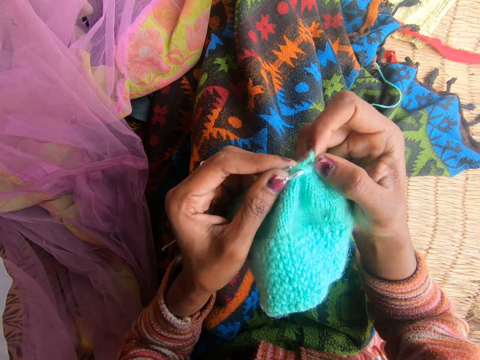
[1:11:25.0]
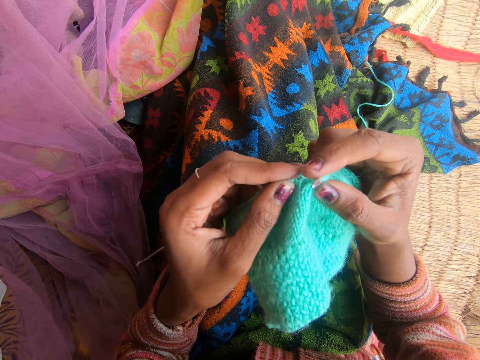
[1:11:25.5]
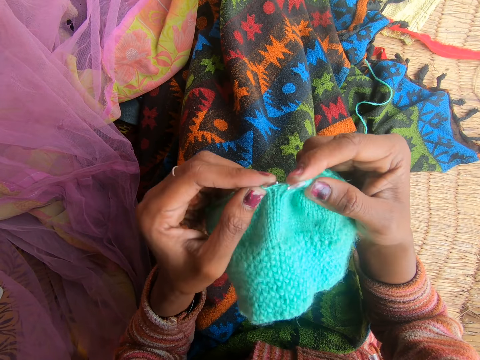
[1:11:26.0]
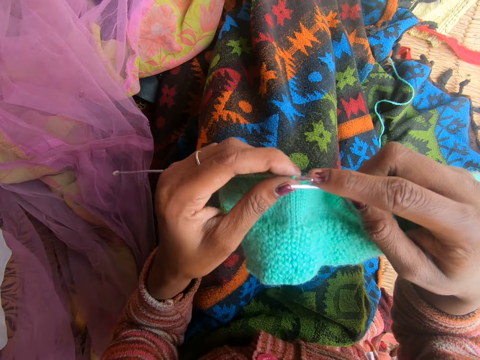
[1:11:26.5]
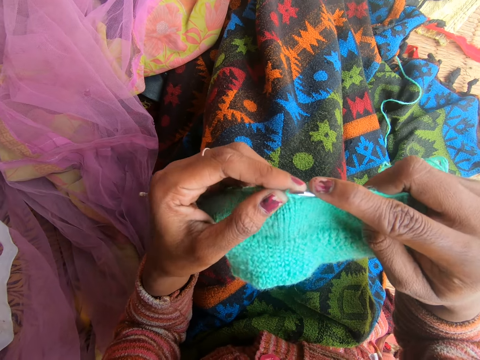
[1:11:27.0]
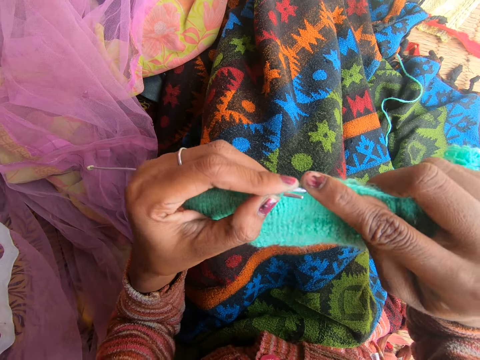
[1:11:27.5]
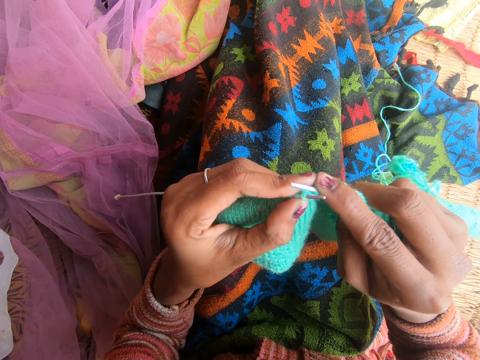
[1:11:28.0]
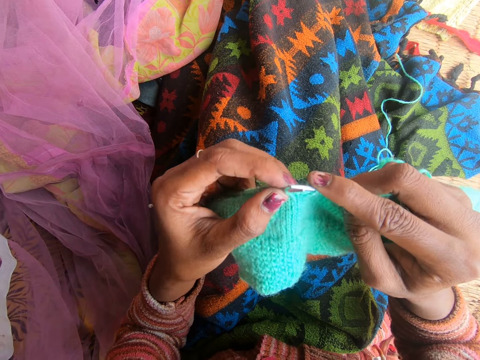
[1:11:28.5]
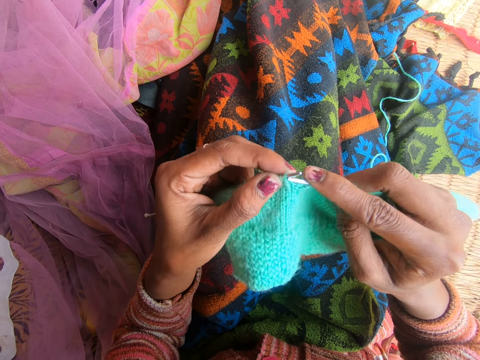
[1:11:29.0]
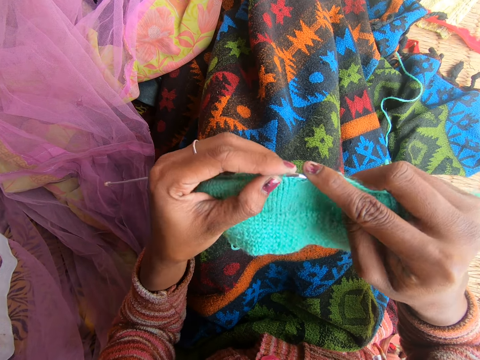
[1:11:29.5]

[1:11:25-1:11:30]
The camera wearer knits the fabric with the knitting needle.

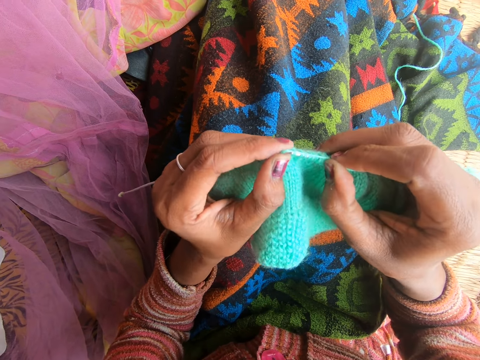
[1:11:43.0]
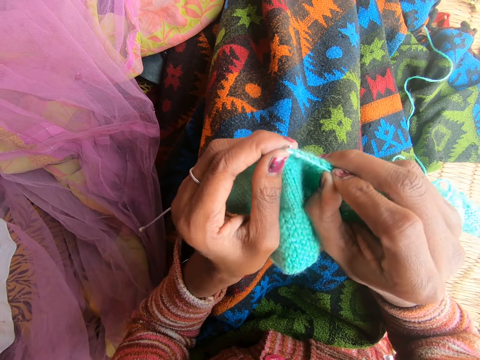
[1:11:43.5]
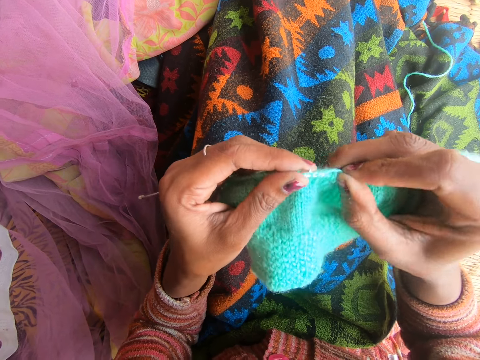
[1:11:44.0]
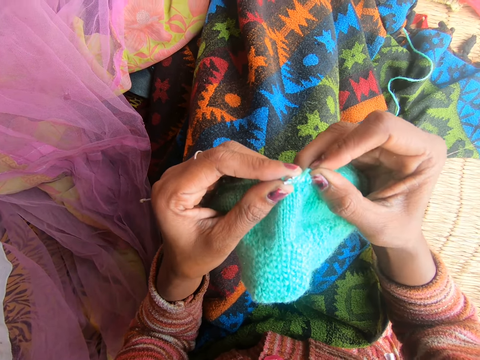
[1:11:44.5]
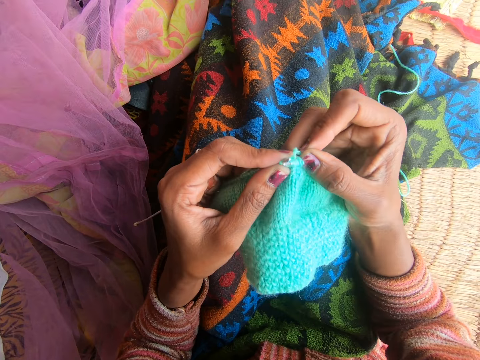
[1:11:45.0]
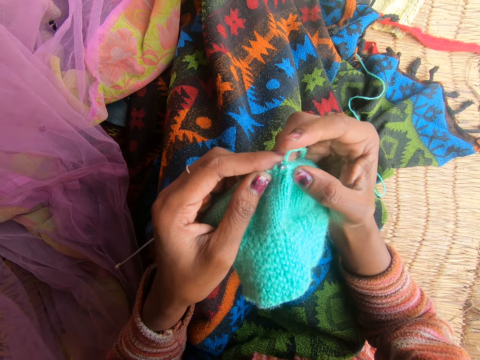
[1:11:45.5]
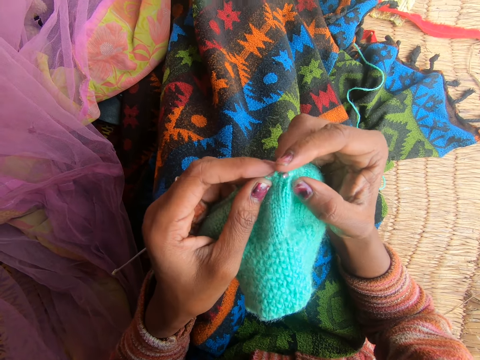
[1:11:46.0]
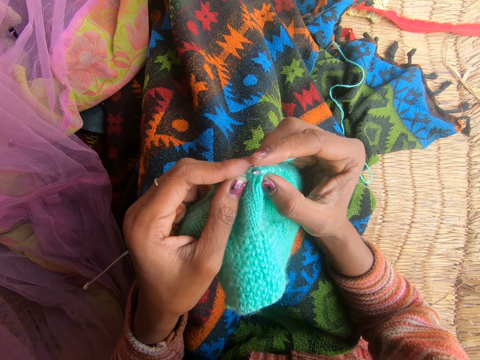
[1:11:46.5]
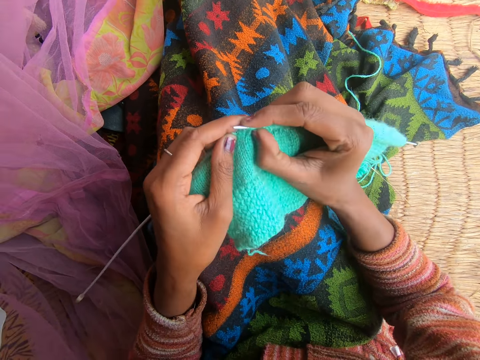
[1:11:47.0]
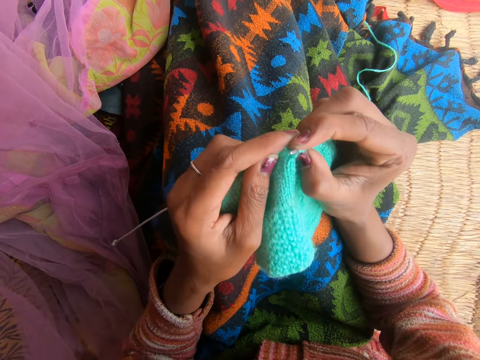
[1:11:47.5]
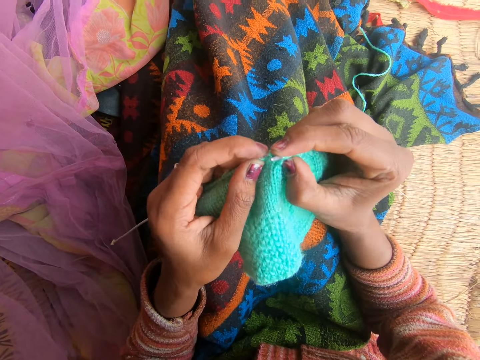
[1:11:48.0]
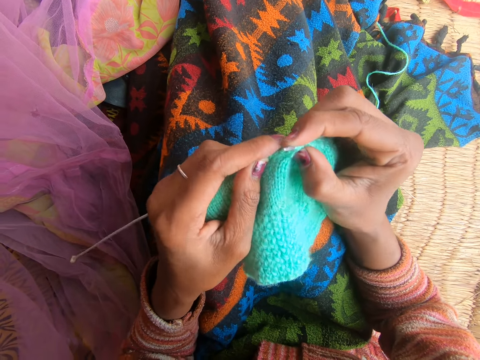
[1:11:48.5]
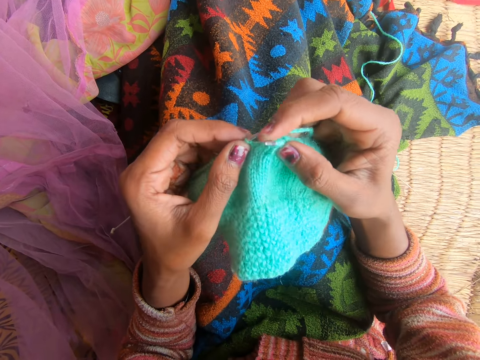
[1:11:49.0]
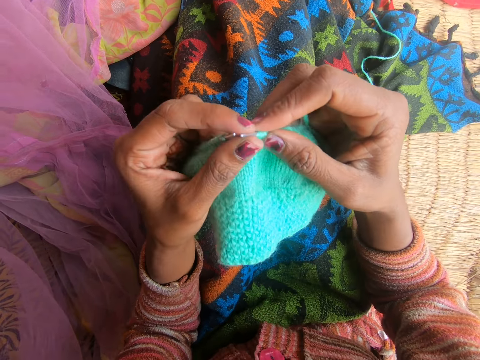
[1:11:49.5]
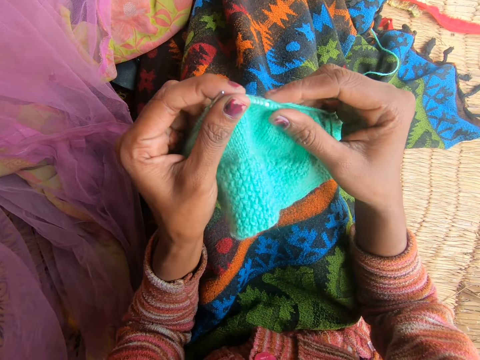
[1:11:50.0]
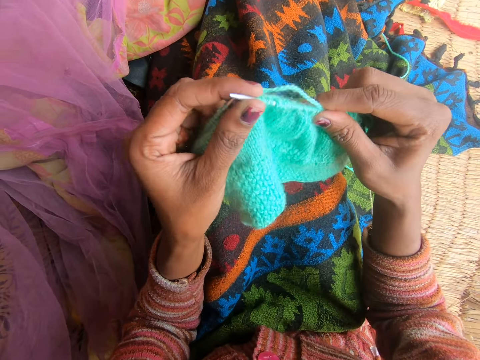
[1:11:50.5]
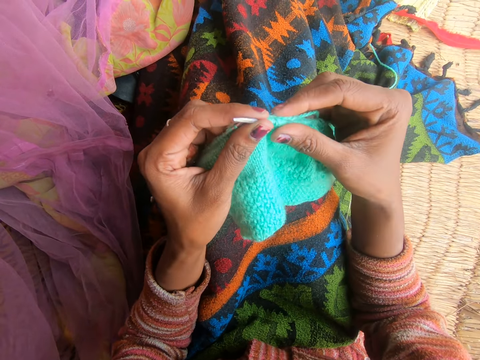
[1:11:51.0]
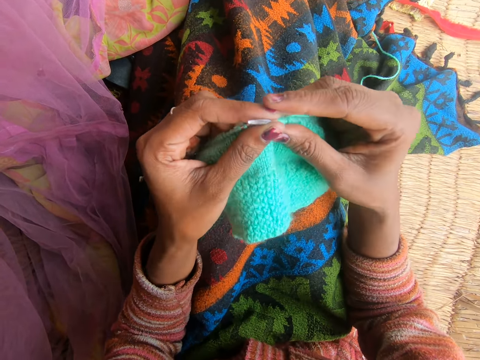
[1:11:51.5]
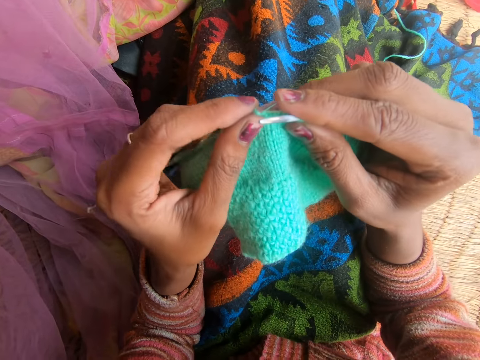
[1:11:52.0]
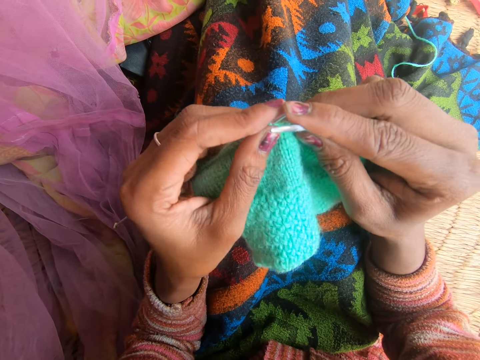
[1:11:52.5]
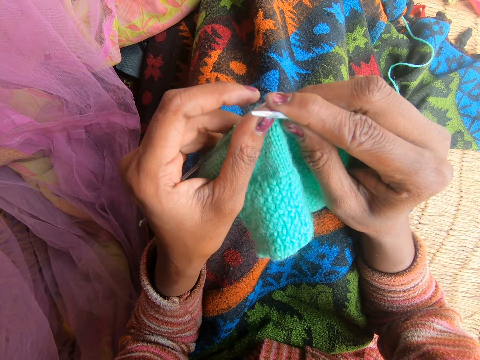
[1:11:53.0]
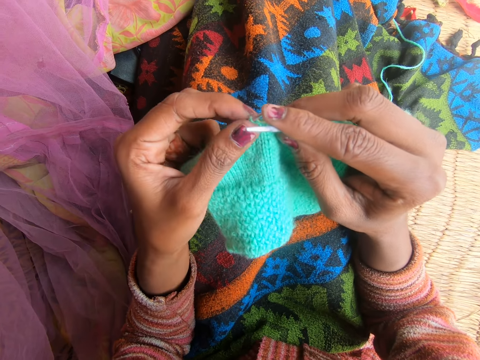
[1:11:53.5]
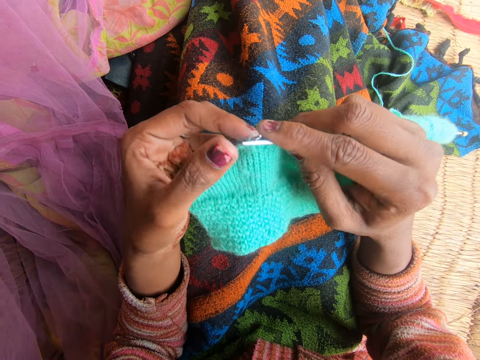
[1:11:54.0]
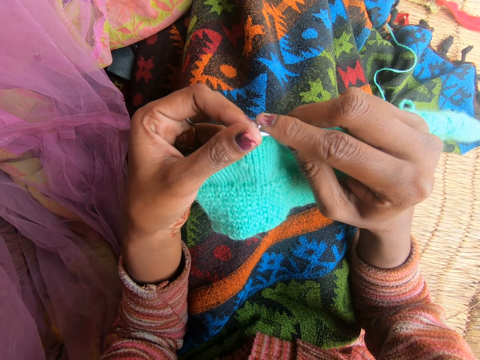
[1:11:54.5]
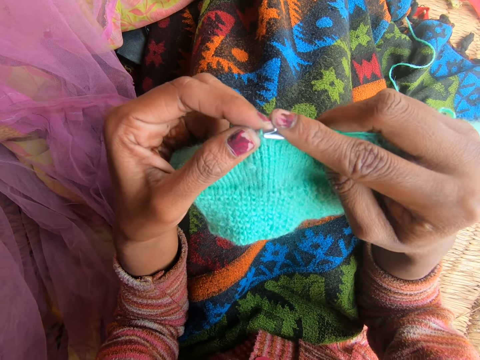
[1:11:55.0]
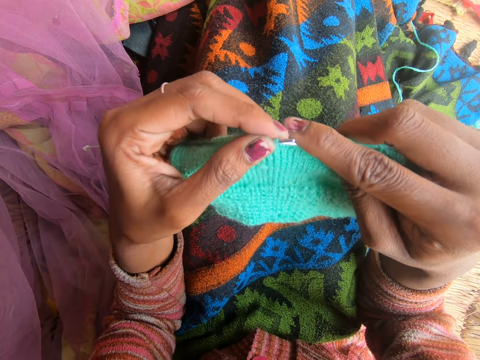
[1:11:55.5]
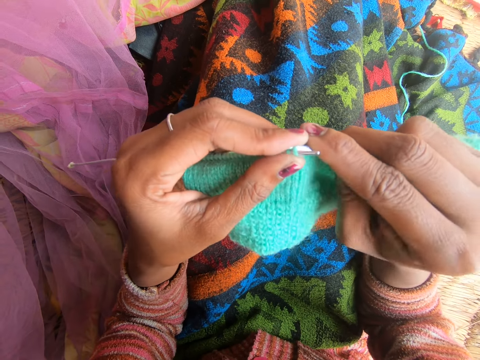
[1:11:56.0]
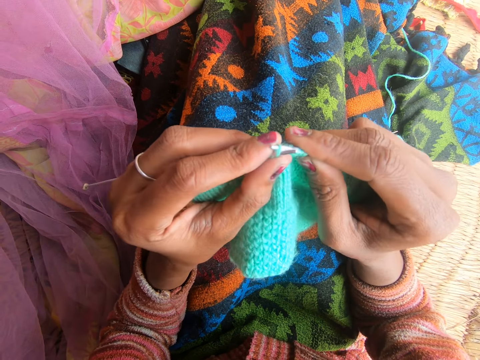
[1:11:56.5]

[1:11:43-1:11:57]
The camera wearer converses. They laugh. They adjust the fabric. They knit the fabric with the knitting needle.

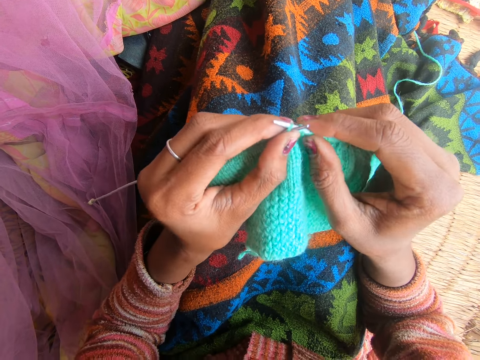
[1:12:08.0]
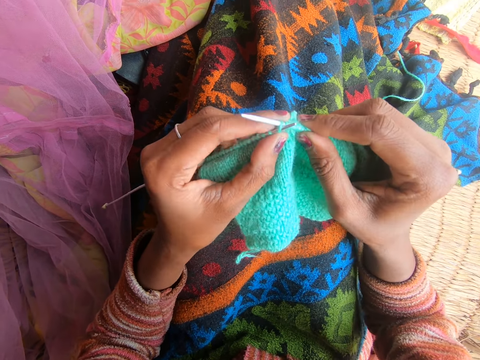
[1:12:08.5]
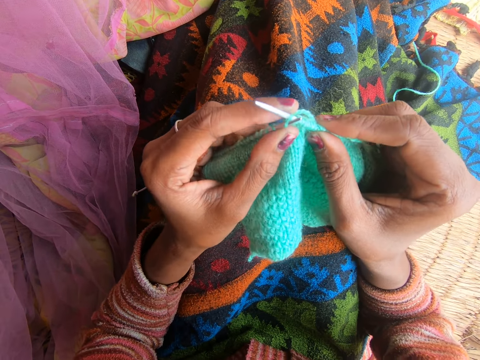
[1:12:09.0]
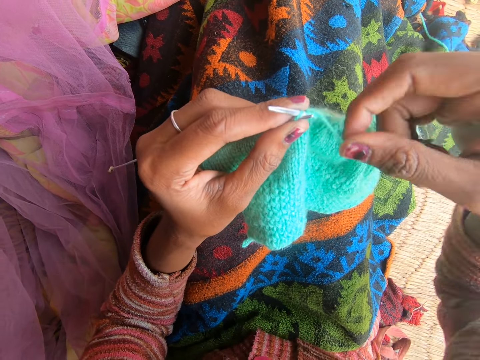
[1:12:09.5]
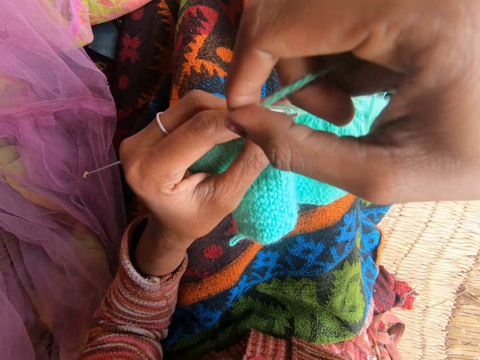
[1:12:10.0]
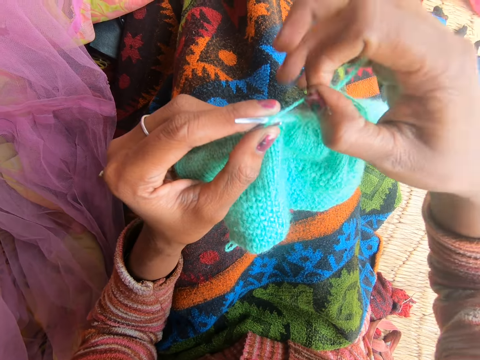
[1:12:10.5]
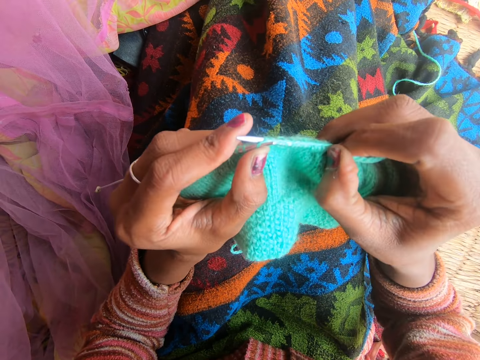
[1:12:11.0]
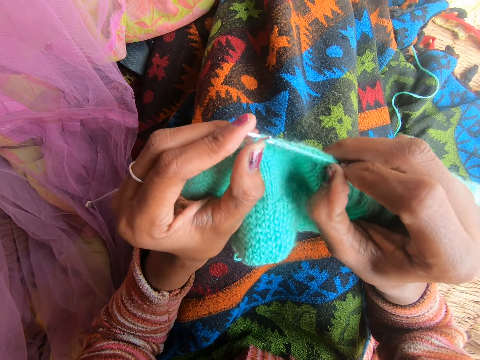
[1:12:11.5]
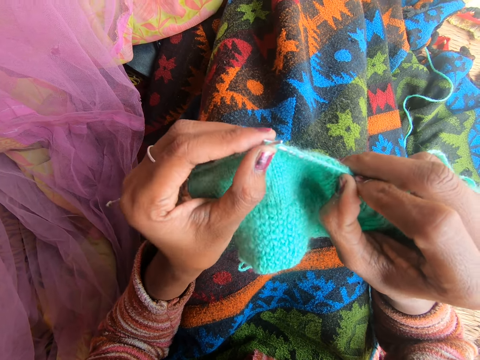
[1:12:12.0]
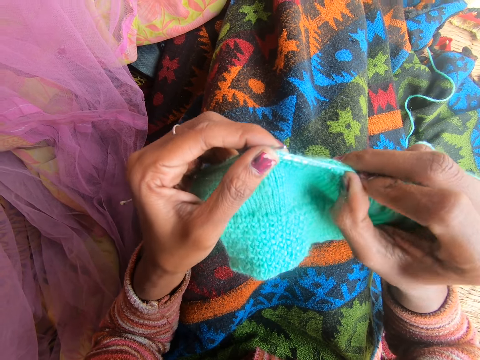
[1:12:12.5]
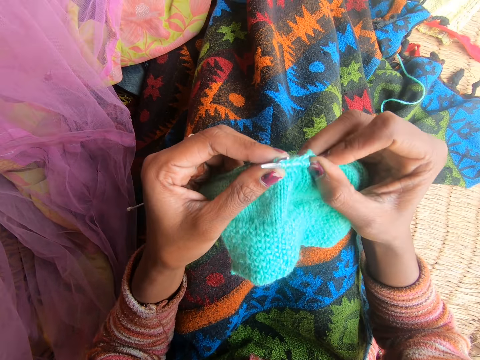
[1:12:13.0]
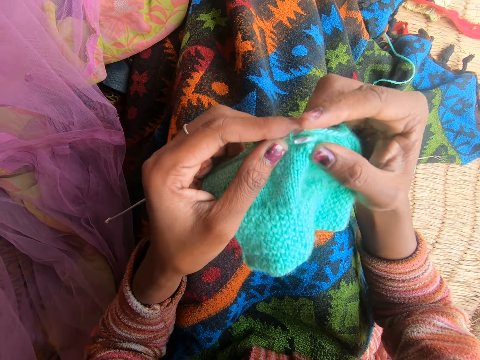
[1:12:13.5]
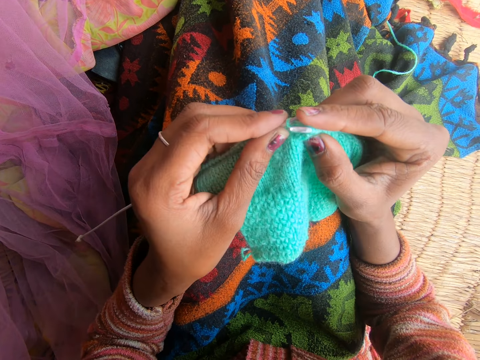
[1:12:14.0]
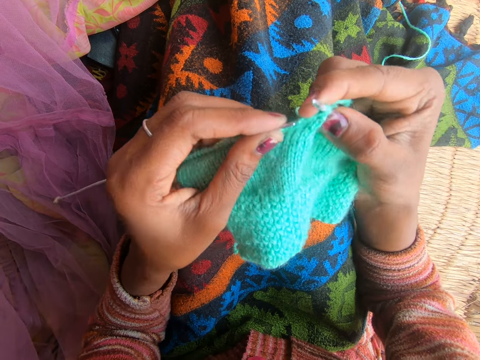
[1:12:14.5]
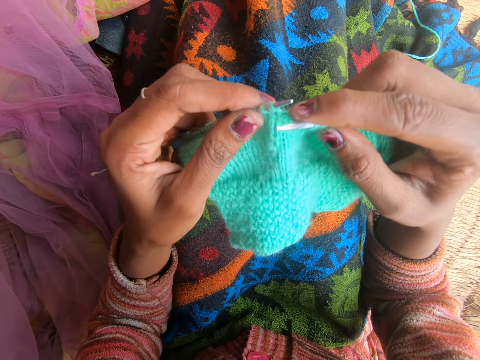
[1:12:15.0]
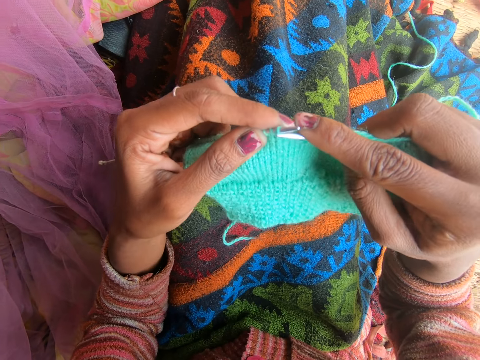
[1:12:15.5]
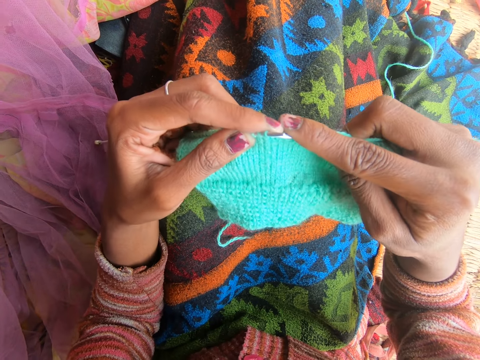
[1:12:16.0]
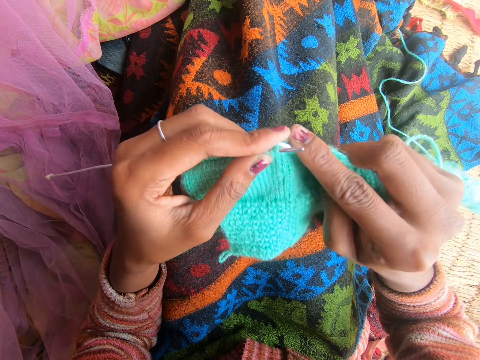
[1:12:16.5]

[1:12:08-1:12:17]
The camera wearer converses.
